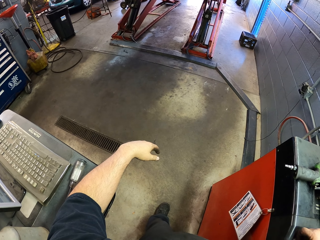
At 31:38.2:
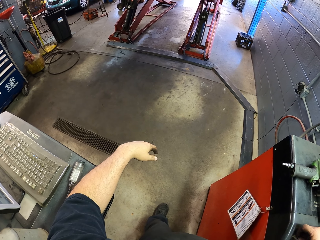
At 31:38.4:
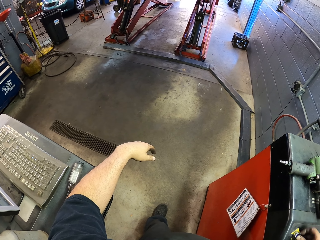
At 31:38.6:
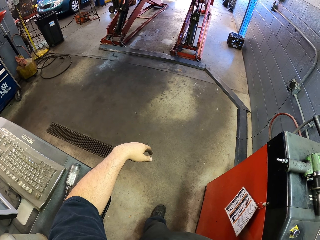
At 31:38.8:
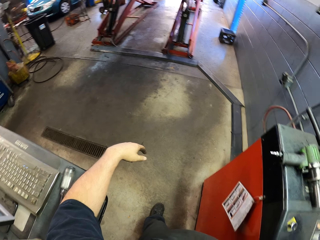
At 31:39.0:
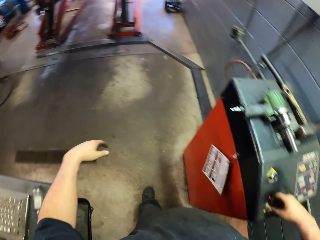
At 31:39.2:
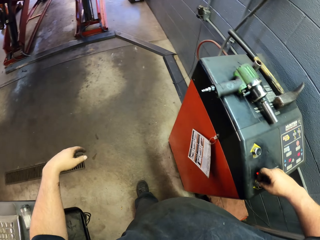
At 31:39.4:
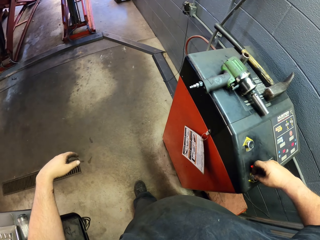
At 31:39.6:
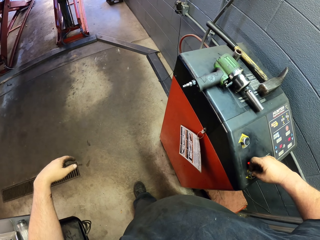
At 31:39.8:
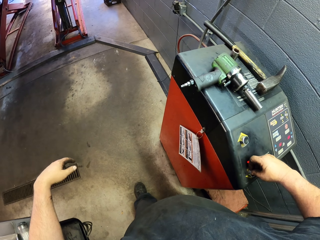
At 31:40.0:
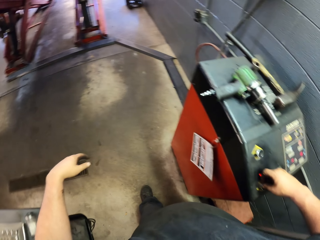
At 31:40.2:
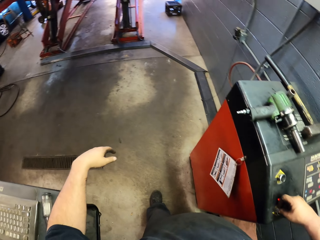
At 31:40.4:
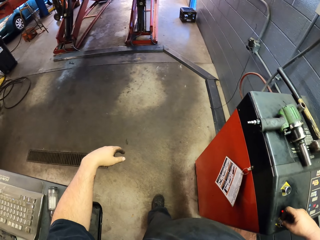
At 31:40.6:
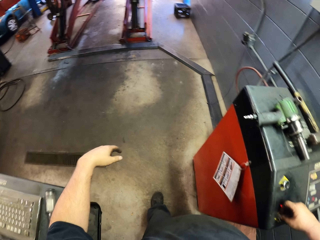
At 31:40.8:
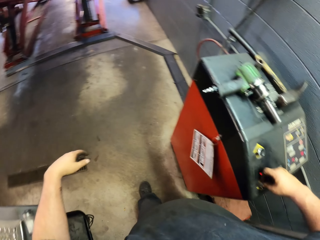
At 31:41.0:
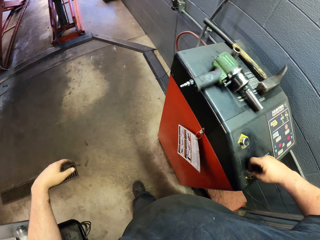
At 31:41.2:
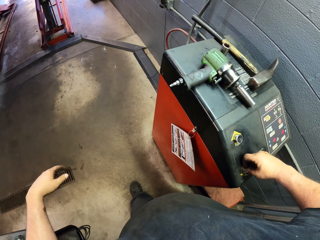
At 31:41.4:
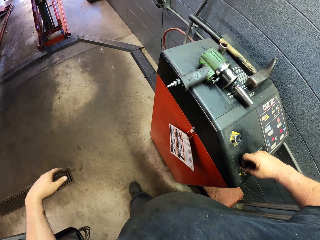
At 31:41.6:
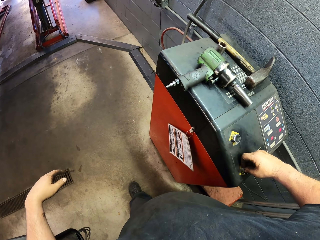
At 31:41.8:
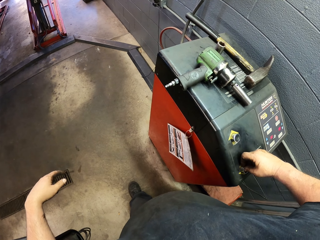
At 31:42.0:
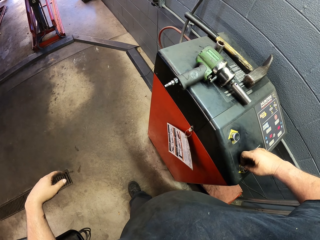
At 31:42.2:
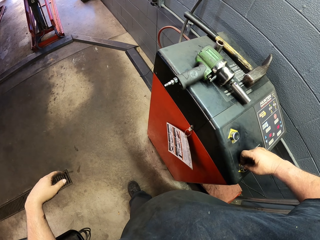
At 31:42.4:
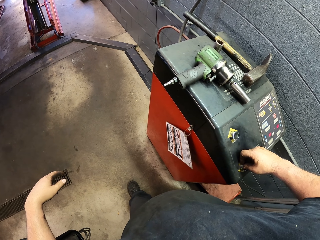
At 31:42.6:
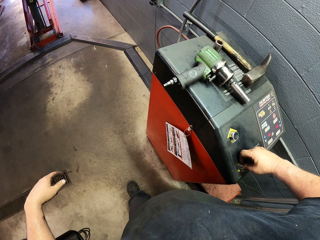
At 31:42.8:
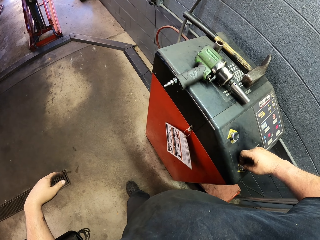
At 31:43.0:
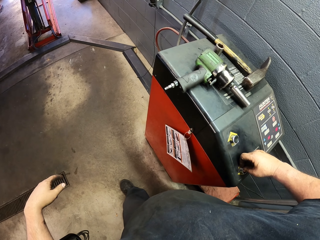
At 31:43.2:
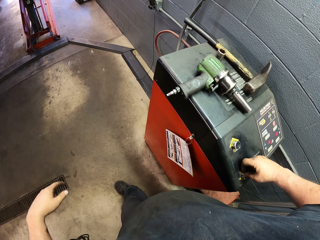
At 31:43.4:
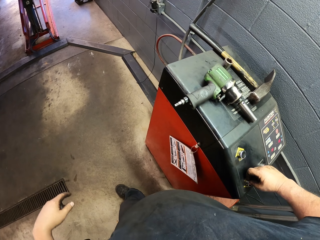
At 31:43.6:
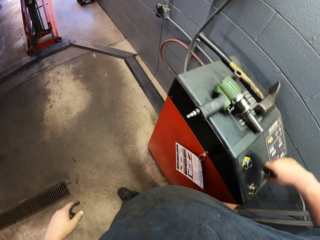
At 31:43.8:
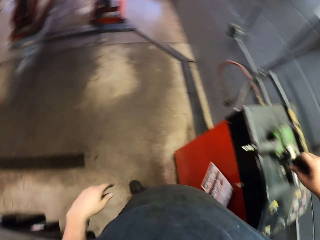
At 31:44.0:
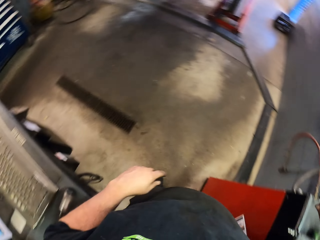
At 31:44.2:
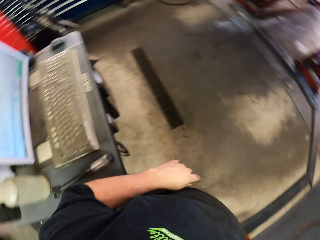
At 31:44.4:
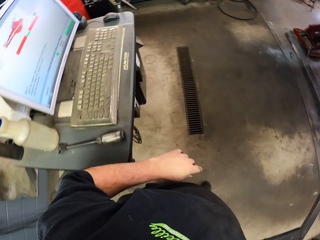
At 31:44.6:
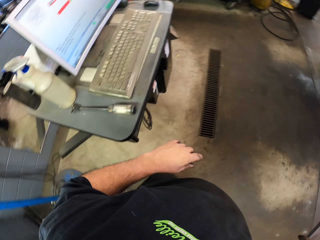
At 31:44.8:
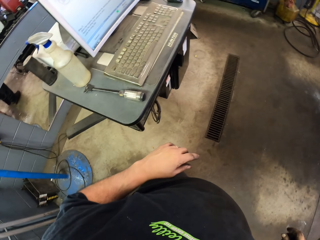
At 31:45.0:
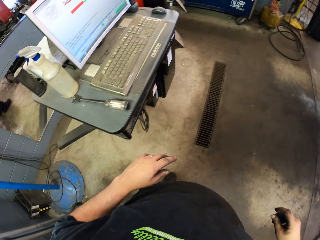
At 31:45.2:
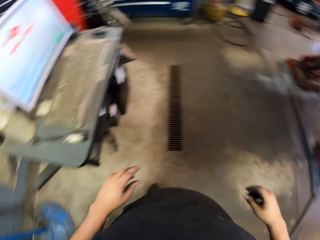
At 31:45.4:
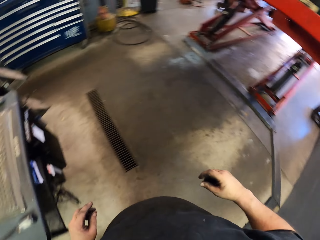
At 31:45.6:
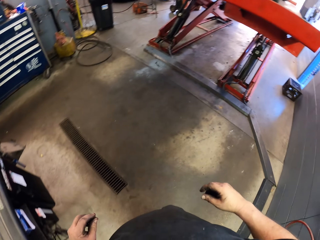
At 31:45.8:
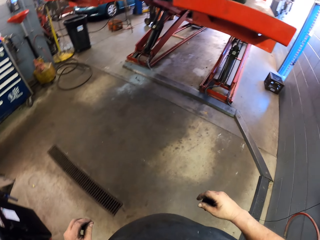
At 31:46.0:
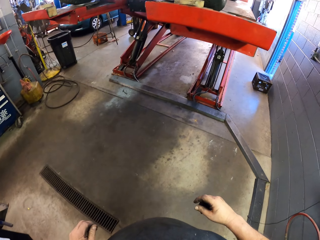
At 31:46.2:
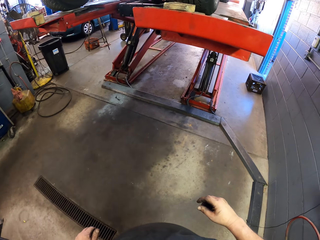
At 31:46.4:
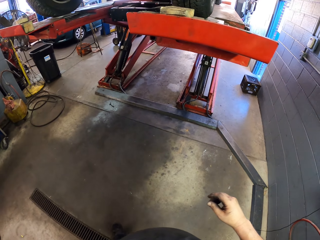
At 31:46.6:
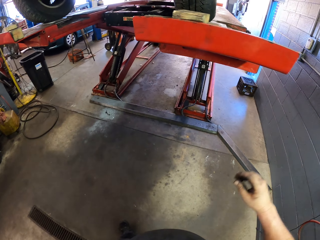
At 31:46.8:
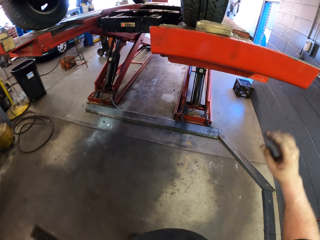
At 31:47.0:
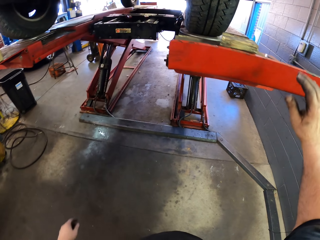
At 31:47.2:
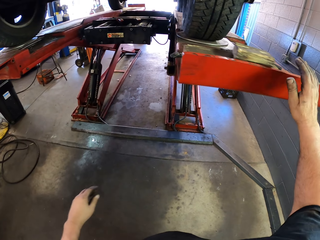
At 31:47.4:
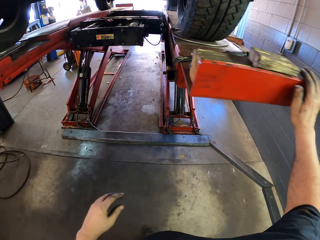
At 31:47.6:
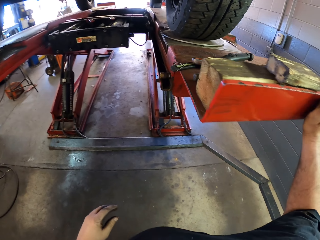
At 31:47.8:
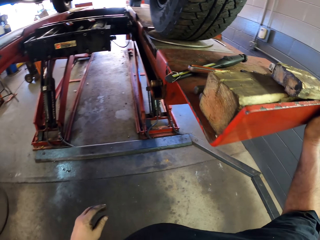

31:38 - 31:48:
The camera wearer presses something. They look around. They move around the garage.

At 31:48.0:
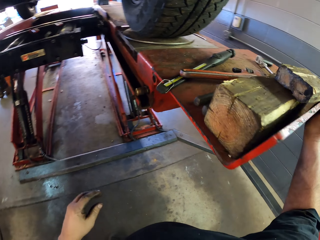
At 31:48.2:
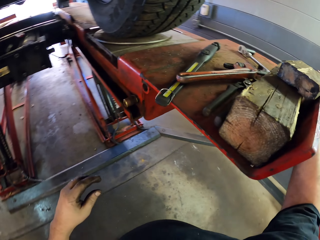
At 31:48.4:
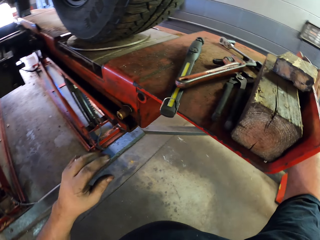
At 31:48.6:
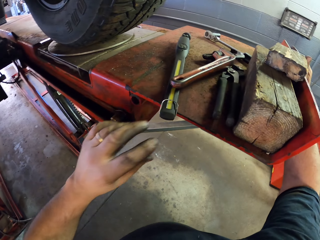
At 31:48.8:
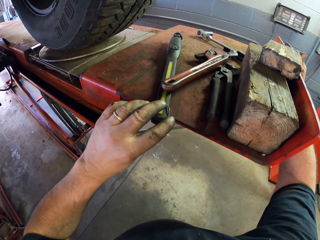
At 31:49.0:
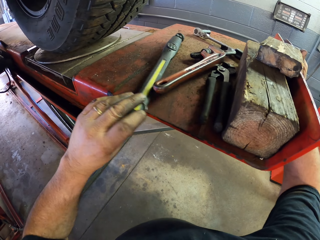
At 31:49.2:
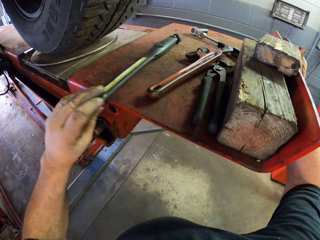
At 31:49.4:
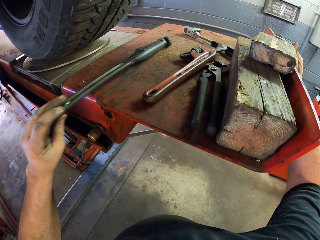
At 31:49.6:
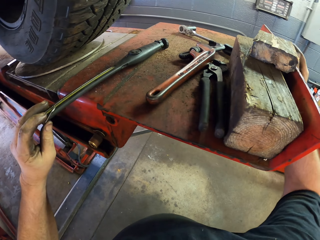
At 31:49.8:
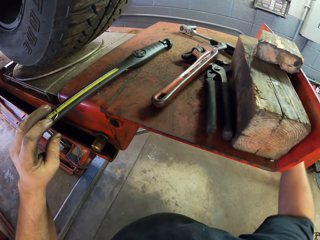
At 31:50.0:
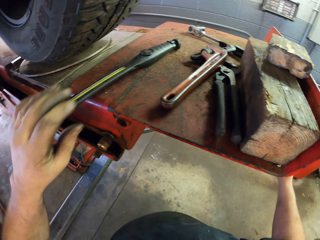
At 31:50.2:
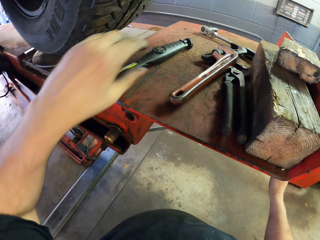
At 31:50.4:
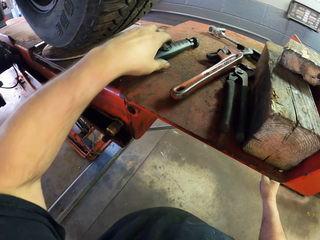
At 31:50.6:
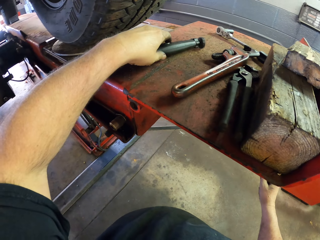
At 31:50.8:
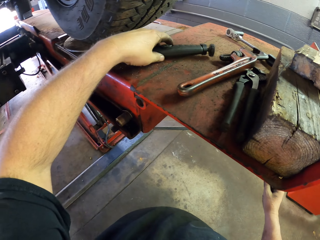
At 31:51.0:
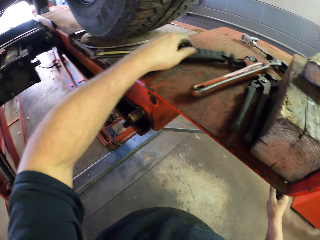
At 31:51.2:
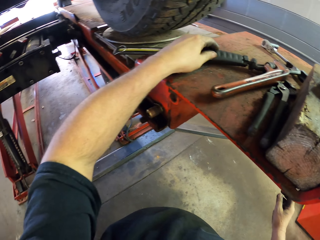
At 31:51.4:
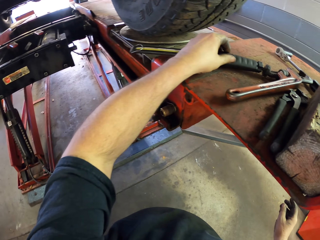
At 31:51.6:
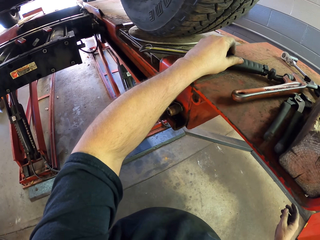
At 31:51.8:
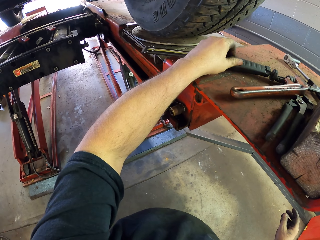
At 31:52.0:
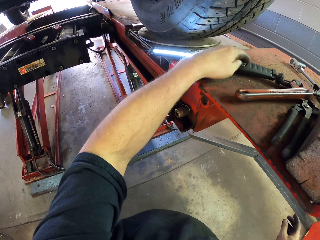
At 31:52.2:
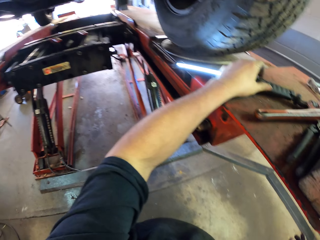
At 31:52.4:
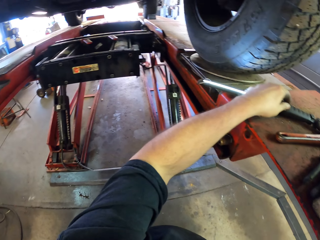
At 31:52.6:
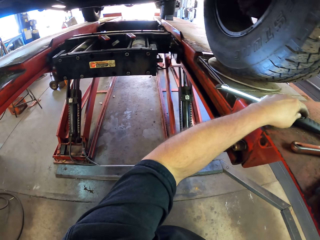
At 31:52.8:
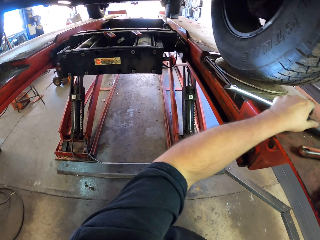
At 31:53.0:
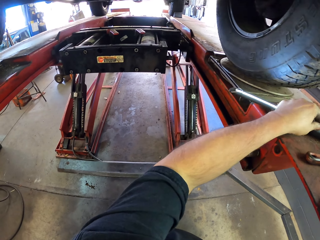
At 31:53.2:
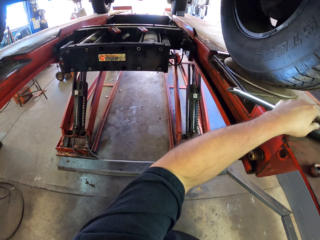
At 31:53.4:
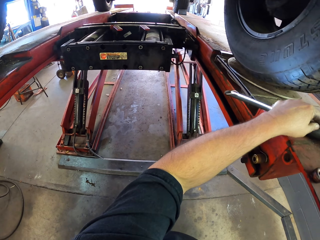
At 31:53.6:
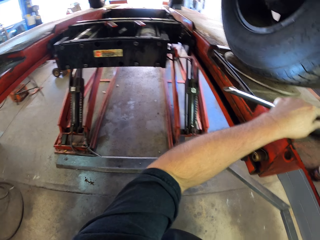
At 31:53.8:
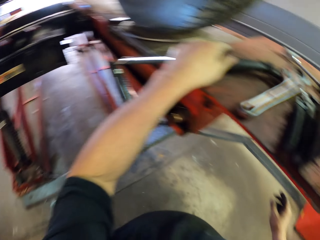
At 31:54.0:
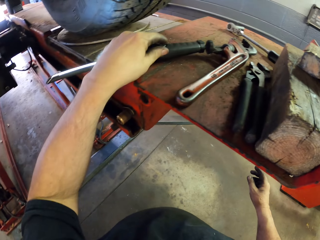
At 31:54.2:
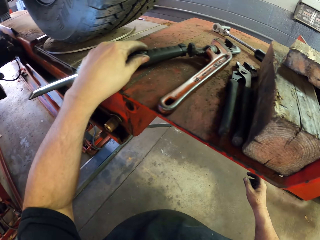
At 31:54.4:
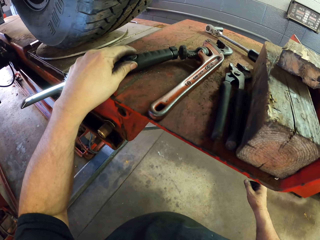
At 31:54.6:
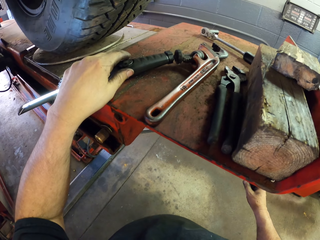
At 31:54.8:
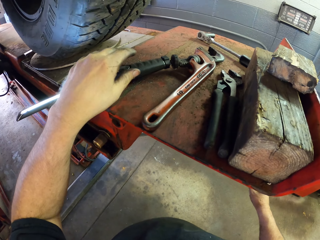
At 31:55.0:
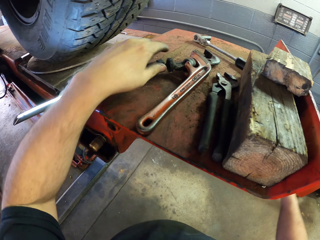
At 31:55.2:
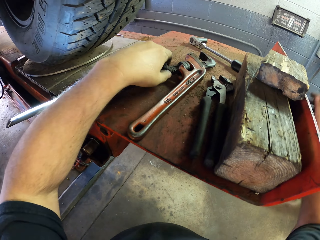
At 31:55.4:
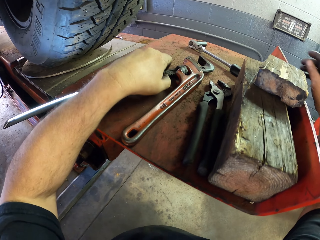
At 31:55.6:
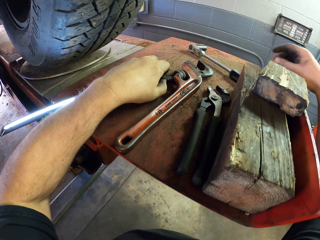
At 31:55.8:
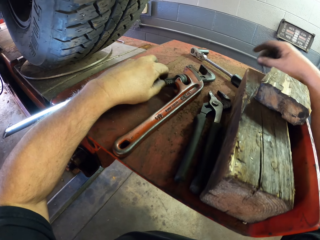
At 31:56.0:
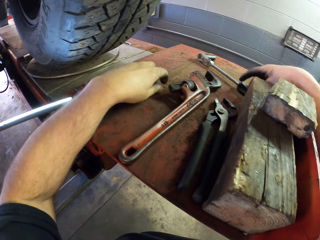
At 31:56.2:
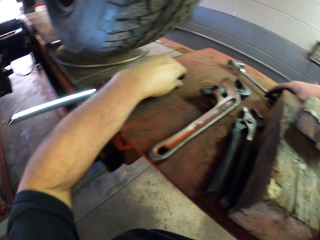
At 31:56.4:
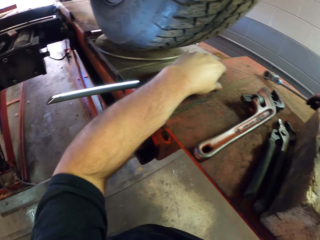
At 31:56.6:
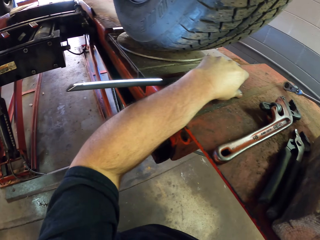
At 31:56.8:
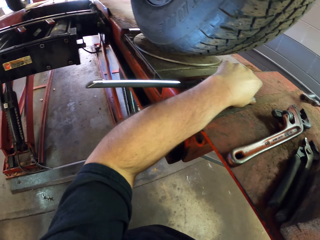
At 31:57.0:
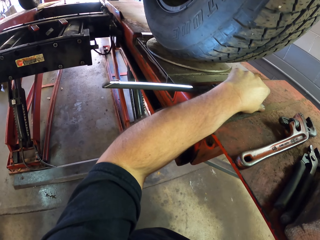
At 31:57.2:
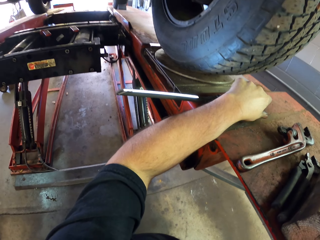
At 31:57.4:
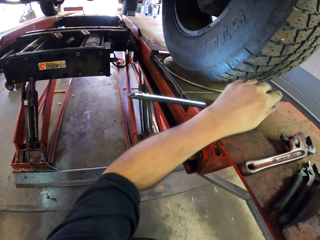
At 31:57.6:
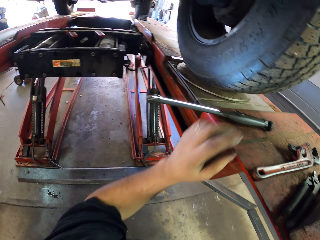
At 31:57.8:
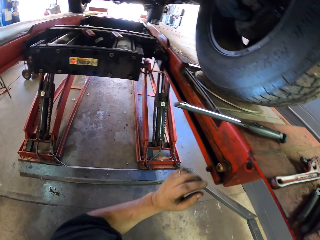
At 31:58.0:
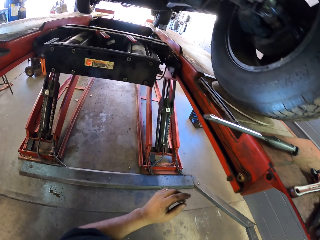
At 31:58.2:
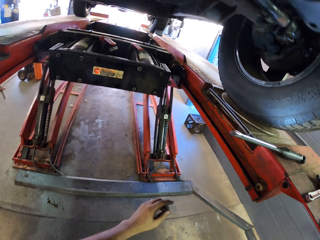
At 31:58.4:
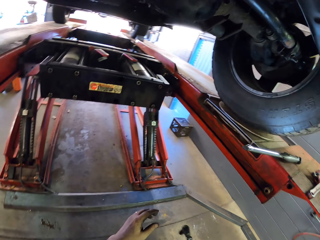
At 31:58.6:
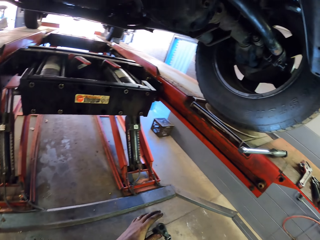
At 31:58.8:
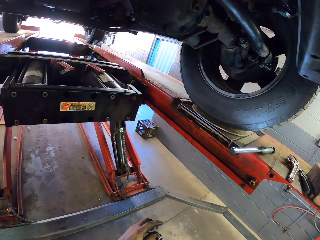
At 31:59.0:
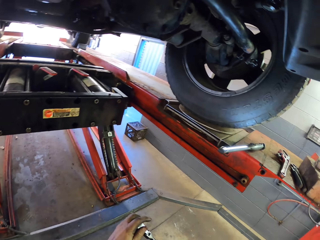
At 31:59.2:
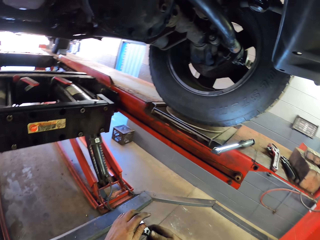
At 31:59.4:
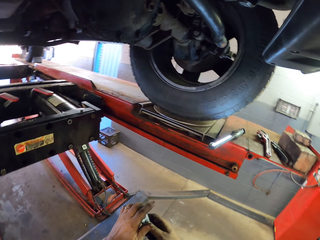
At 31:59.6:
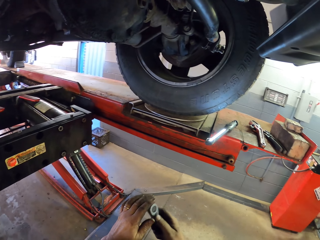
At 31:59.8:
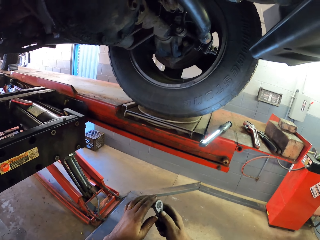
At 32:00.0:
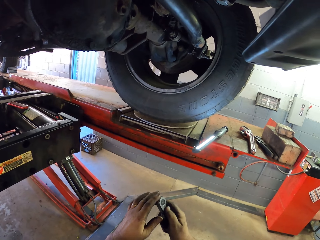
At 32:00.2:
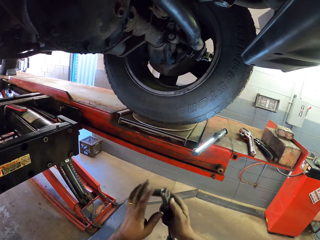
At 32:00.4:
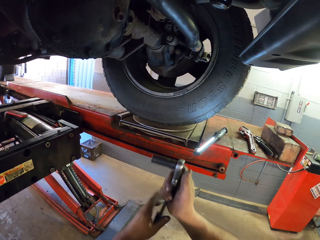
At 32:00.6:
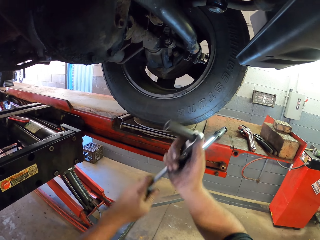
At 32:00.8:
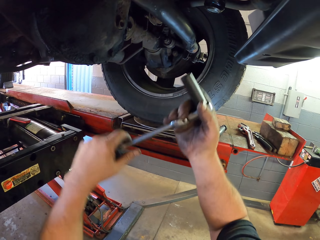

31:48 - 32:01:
The camera wearer puts a hand on the car hoist. They move the flashlight. They switch on the flashlight. They touch the car flashlight. They pick up a torque wrench.
